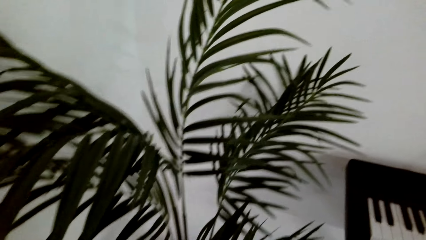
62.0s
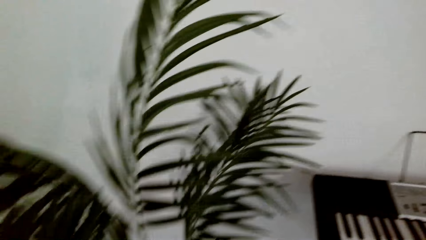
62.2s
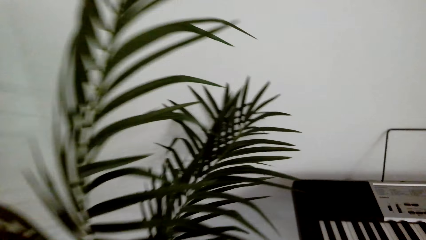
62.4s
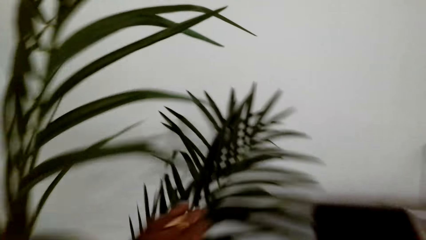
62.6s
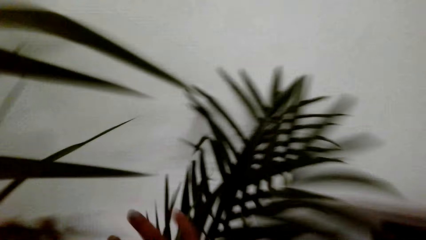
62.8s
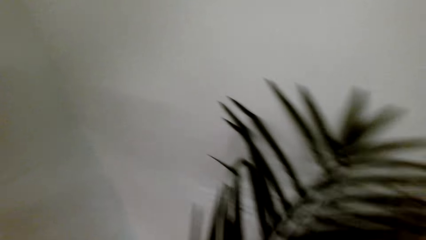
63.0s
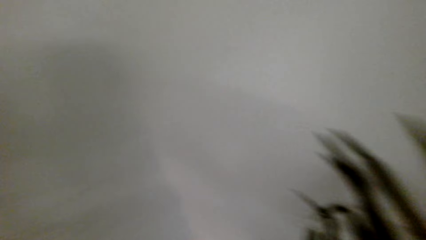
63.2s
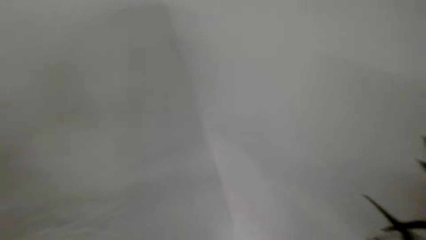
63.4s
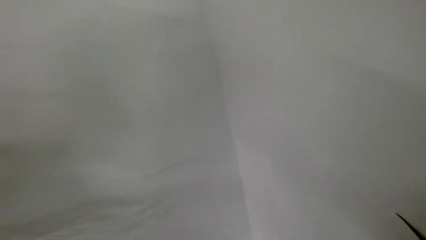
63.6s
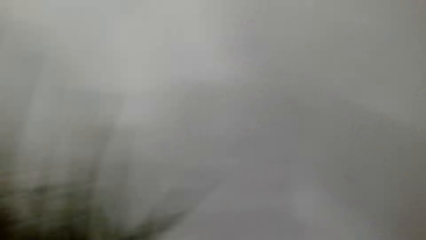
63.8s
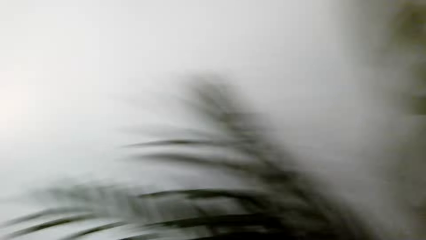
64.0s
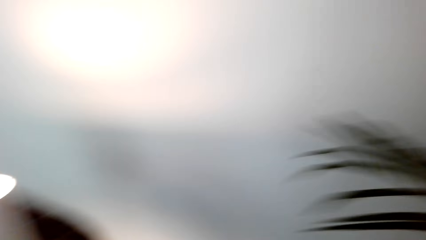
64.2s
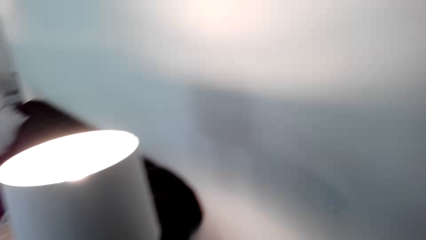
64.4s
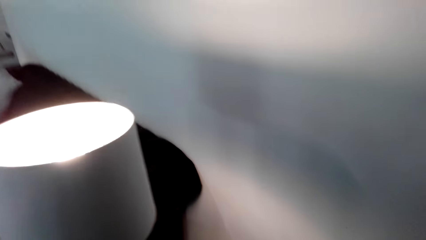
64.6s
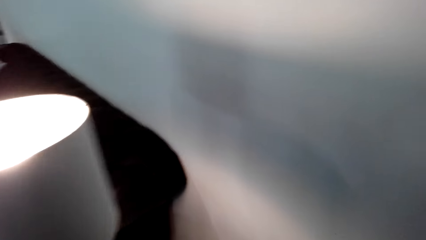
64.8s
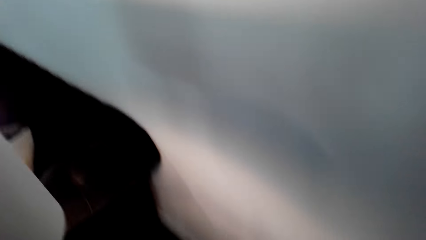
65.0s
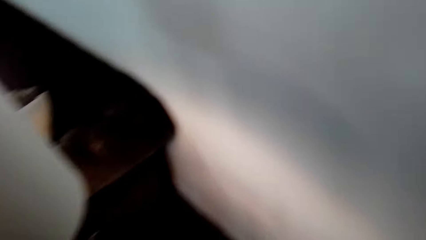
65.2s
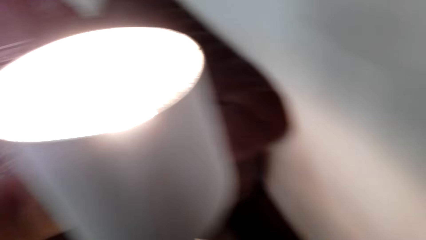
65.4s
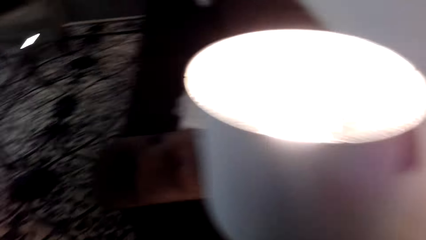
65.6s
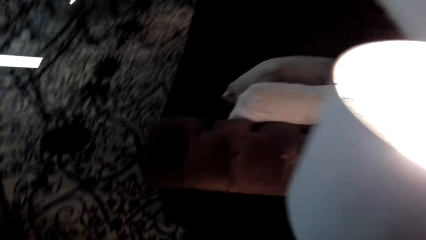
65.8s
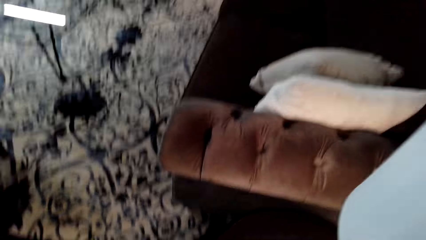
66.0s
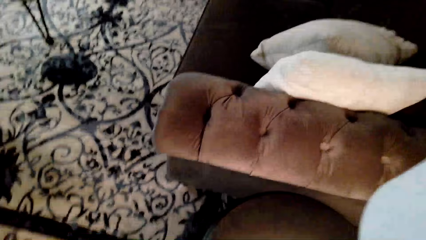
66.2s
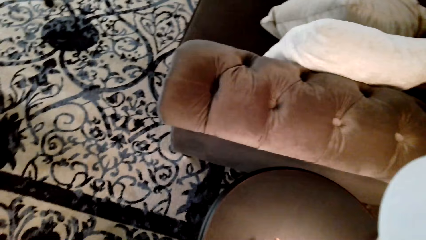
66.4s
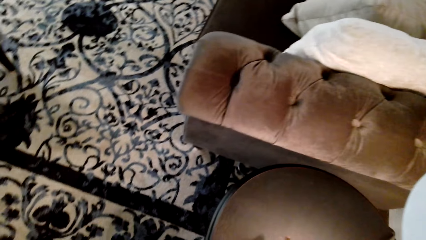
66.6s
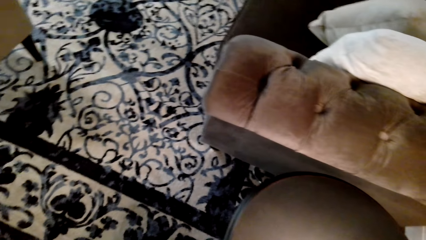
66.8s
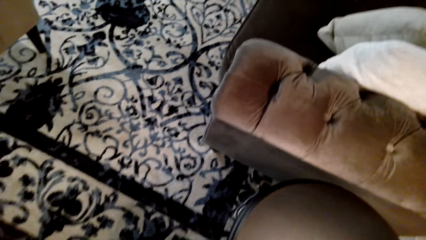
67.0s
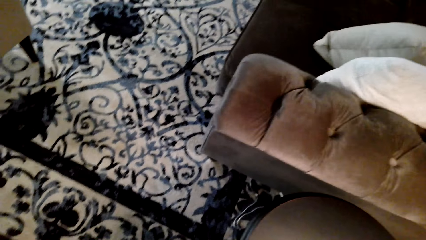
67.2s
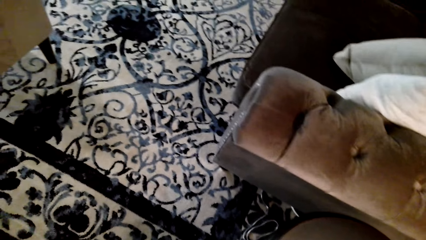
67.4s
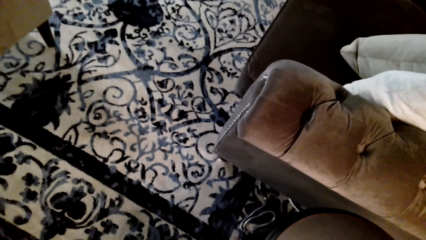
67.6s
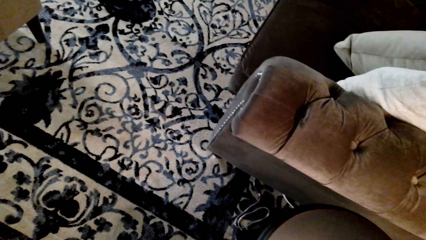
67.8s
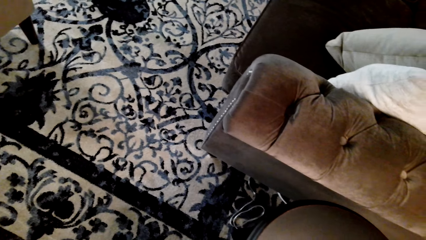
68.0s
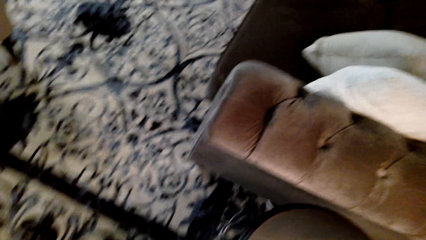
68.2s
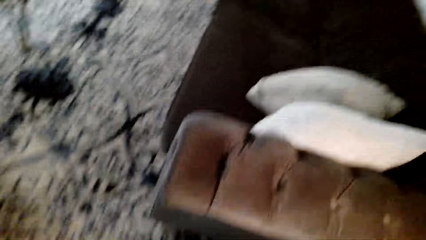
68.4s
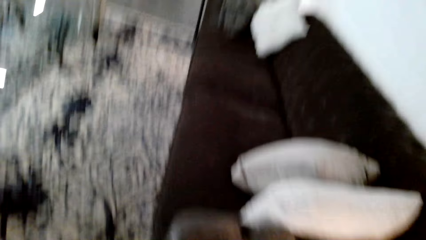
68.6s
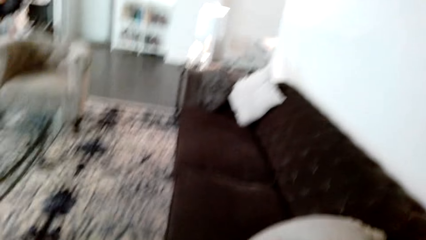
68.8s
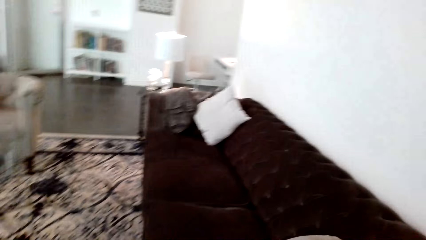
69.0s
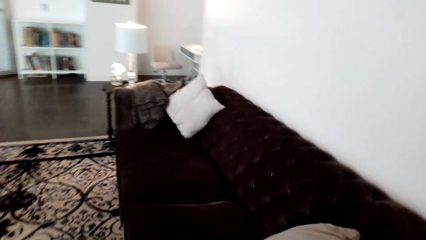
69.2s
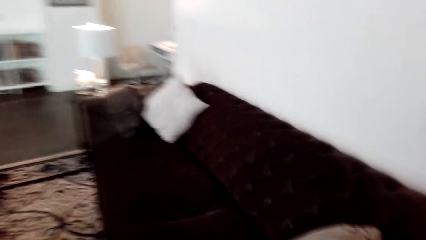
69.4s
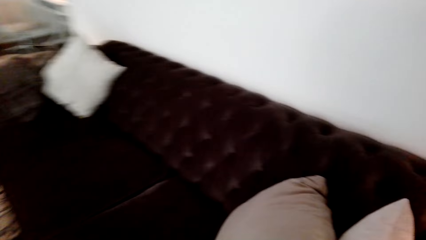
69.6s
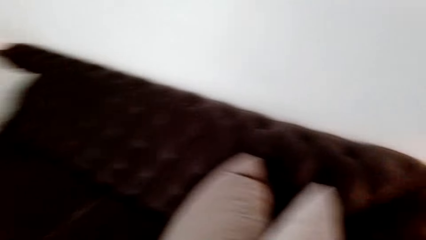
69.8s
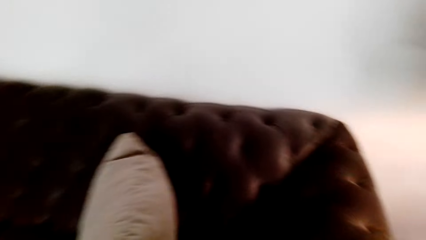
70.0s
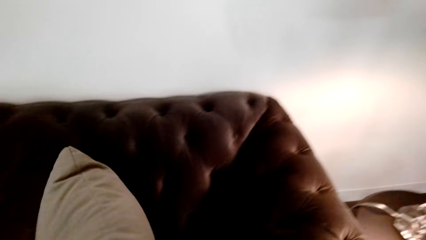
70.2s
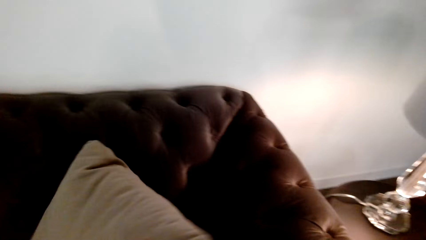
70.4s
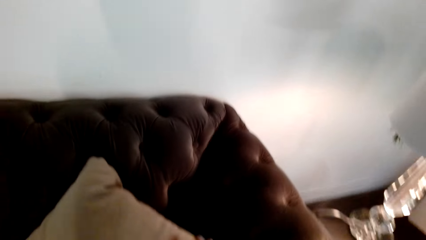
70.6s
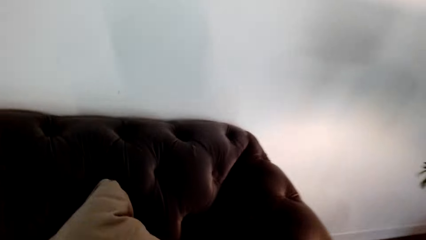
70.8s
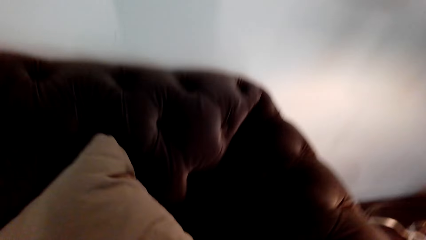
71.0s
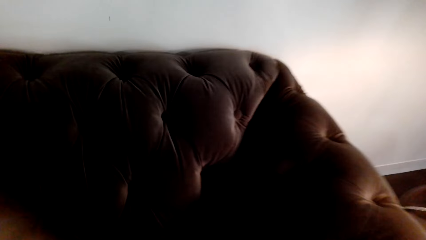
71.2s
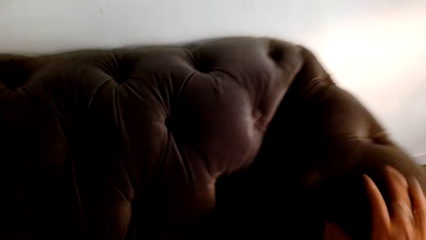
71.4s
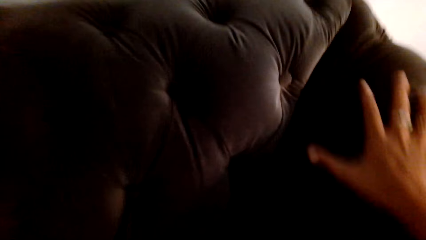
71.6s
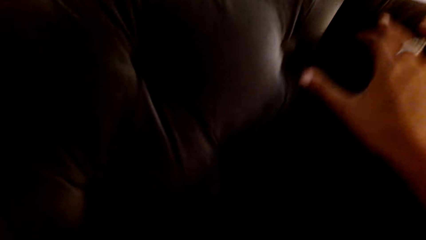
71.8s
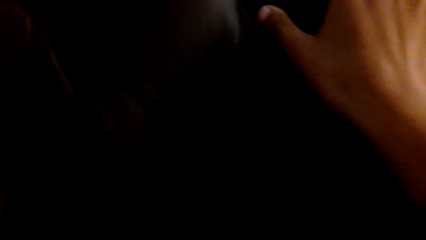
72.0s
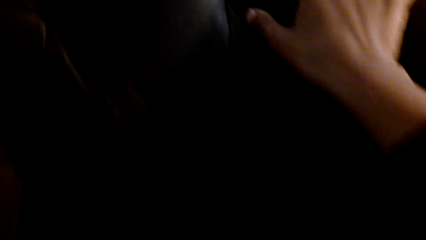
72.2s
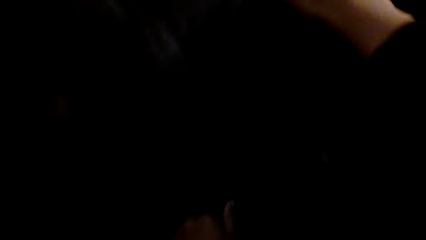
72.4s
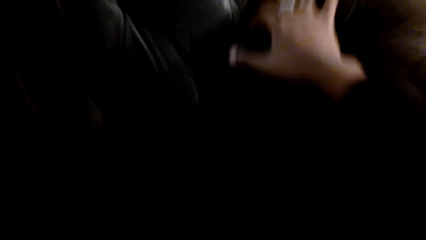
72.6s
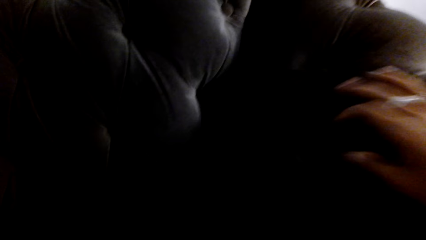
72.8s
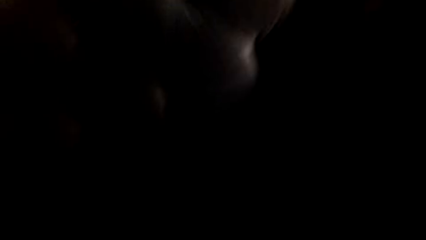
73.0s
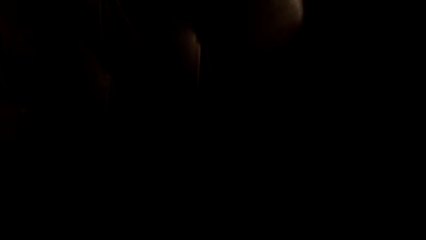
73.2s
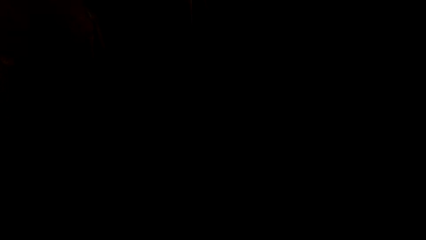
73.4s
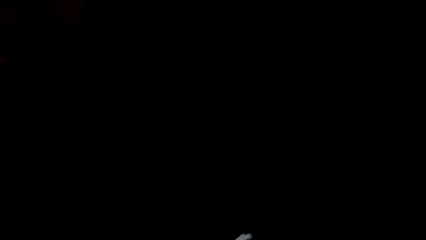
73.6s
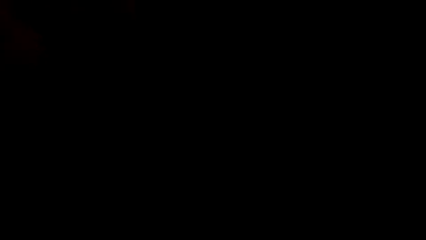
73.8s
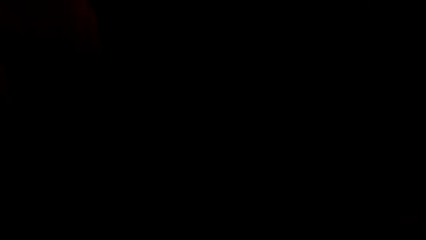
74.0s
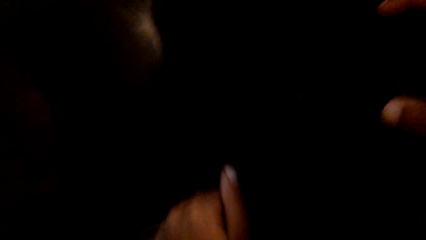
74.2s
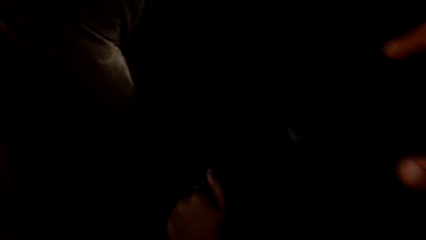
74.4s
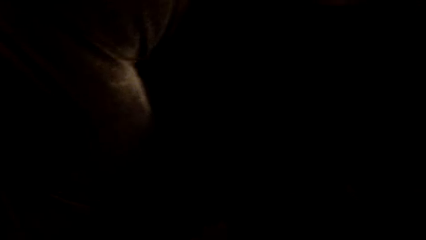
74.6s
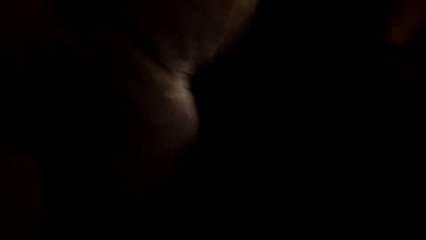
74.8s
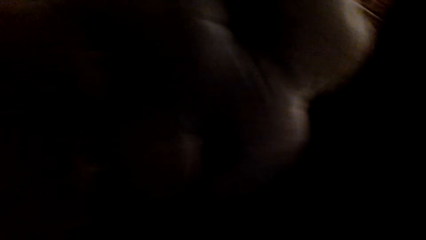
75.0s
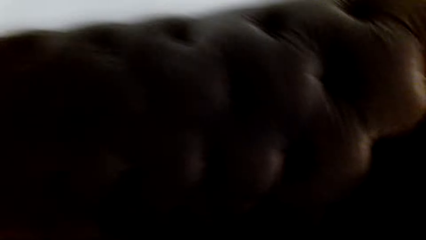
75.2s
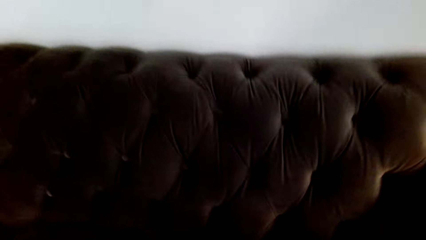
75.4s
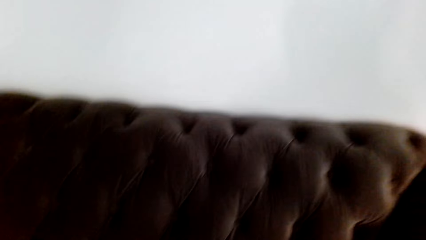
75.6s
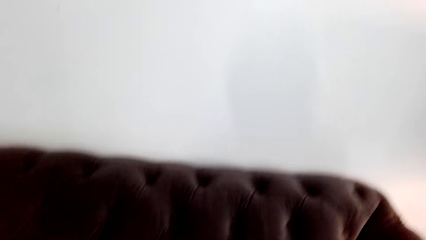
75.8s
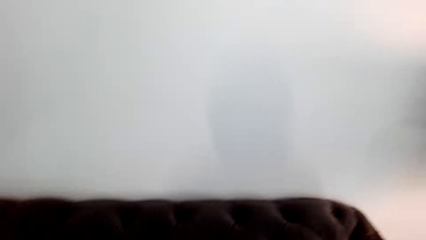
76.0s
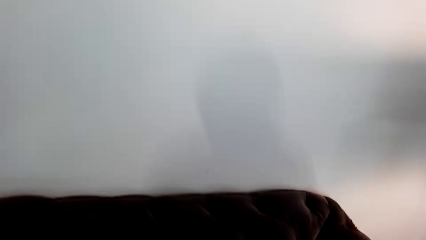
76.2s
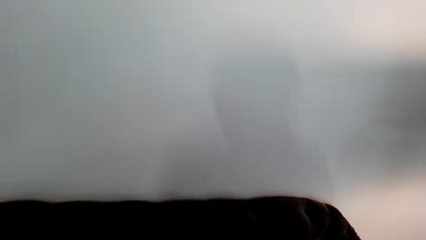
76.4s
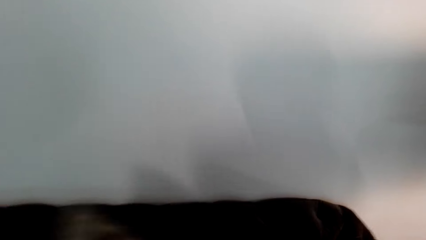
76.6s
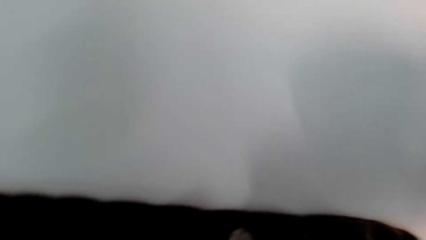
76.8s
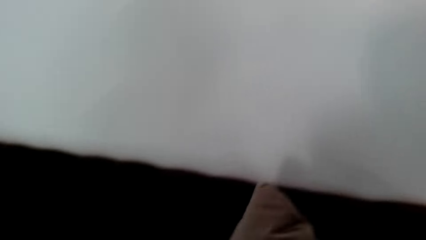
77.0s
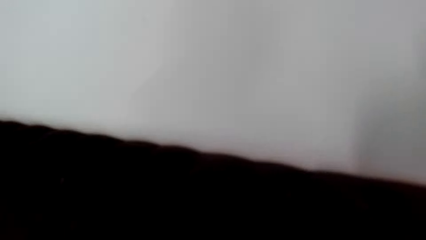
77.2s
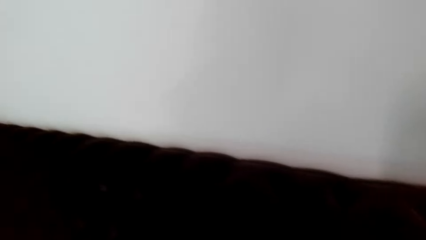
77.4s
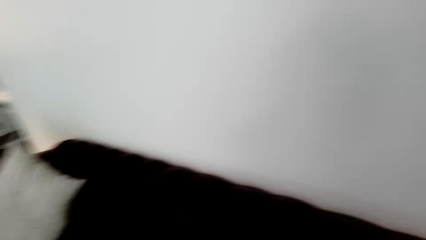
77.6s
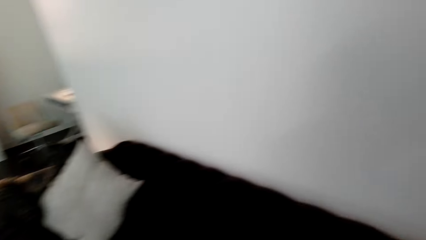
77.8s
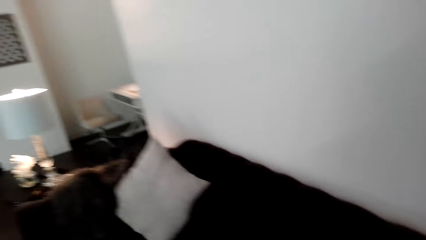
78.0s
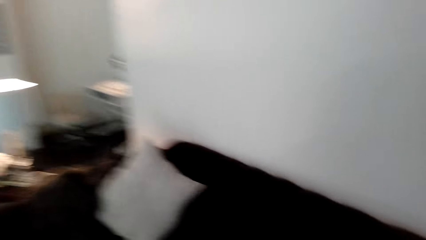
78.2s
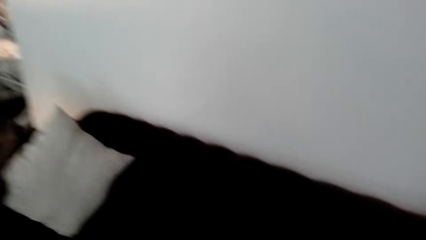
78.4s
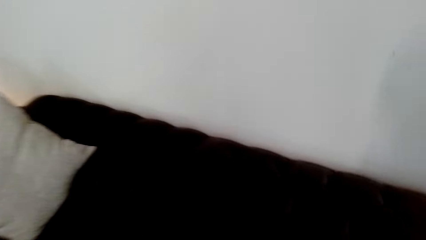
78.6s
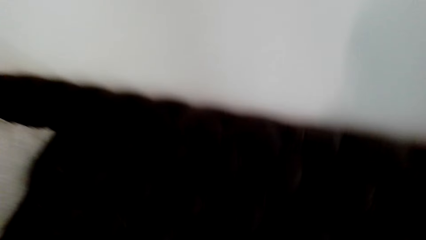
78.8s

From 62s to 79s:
The camera wearer moves the flower tree. They turn to the sofa. They look on the floor. They move the throw pillows aside. They look through the couch.
